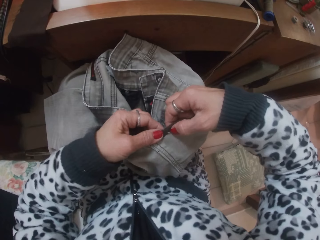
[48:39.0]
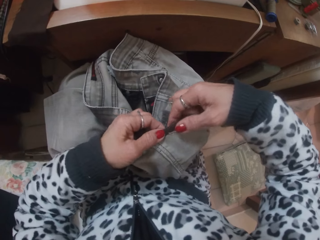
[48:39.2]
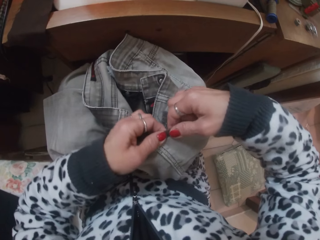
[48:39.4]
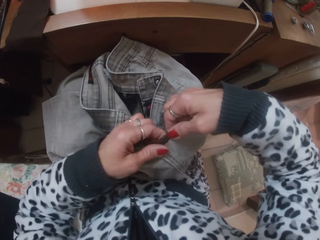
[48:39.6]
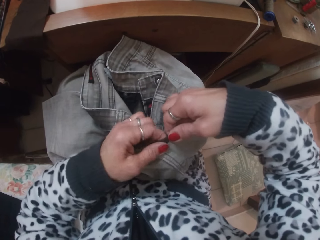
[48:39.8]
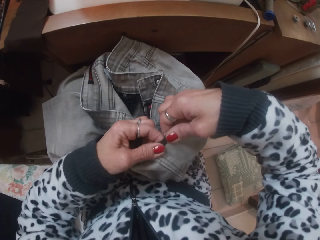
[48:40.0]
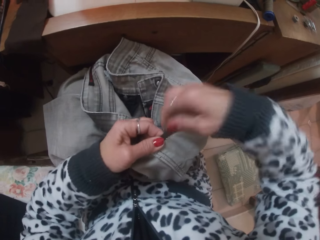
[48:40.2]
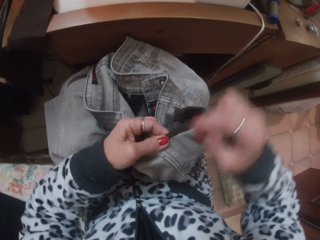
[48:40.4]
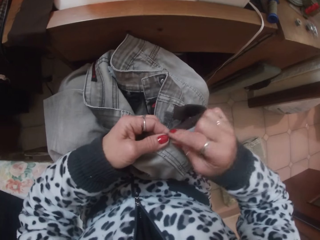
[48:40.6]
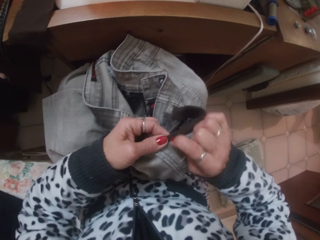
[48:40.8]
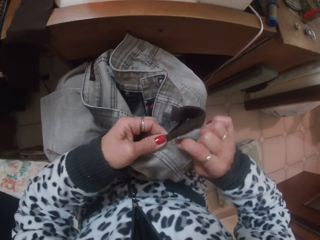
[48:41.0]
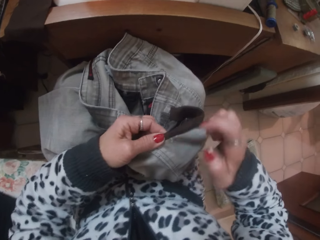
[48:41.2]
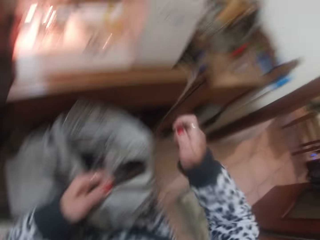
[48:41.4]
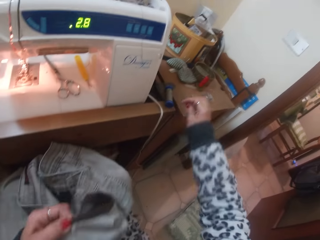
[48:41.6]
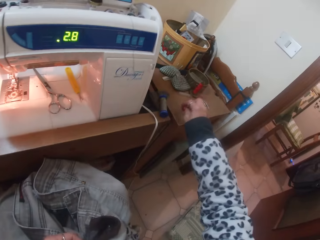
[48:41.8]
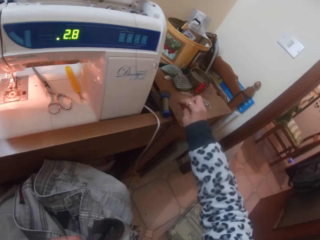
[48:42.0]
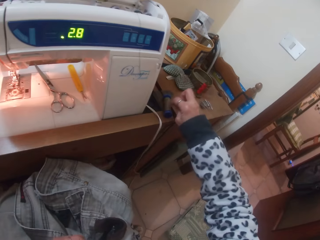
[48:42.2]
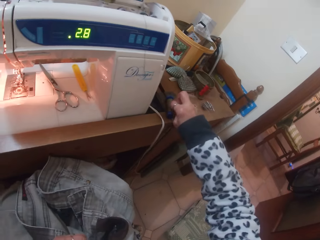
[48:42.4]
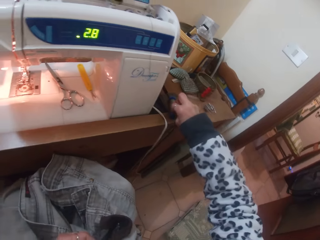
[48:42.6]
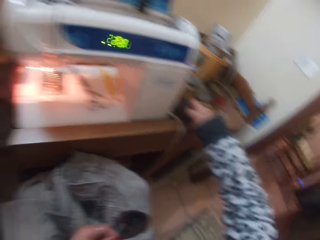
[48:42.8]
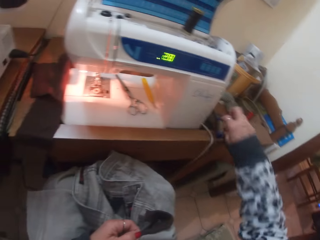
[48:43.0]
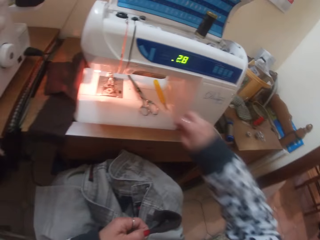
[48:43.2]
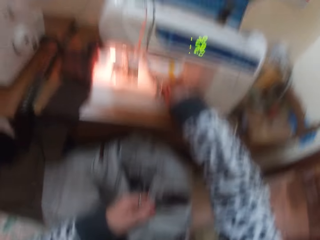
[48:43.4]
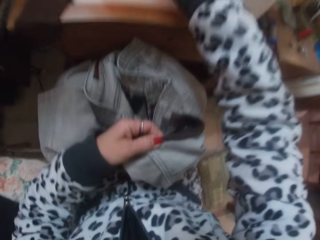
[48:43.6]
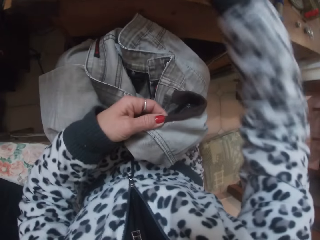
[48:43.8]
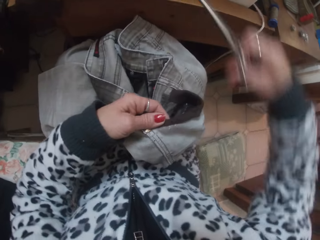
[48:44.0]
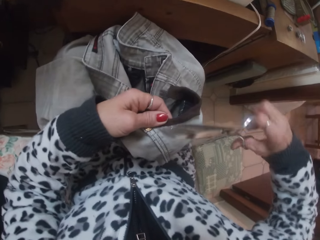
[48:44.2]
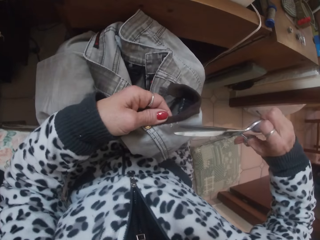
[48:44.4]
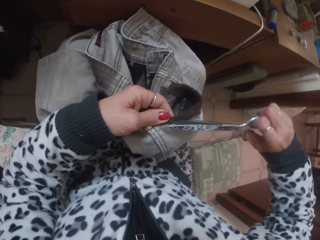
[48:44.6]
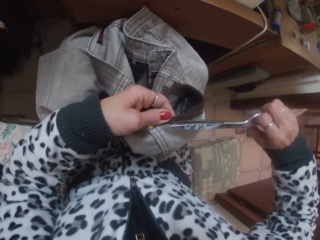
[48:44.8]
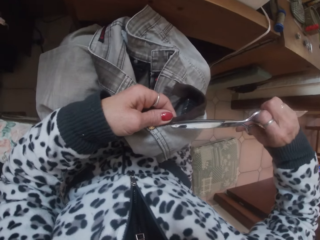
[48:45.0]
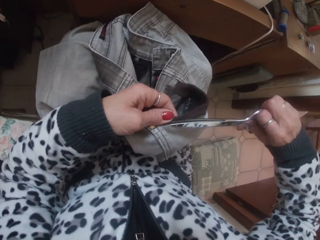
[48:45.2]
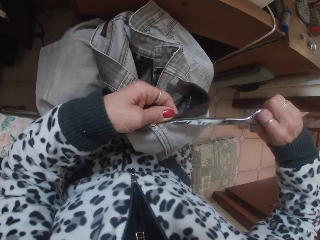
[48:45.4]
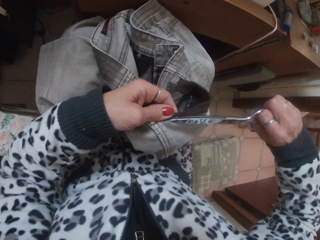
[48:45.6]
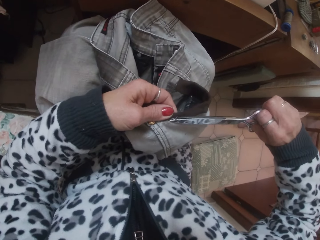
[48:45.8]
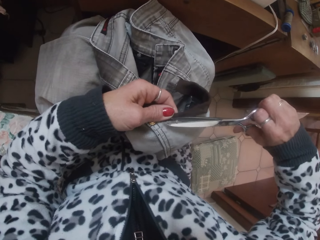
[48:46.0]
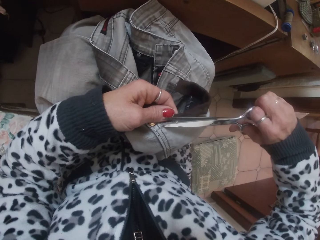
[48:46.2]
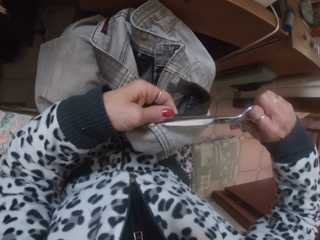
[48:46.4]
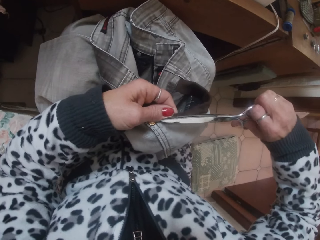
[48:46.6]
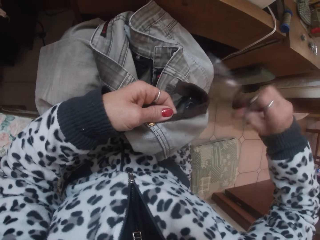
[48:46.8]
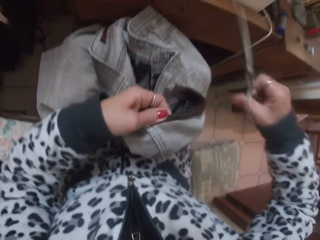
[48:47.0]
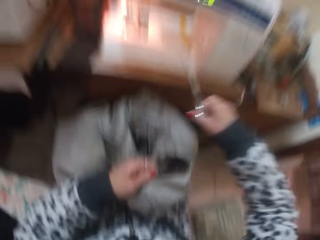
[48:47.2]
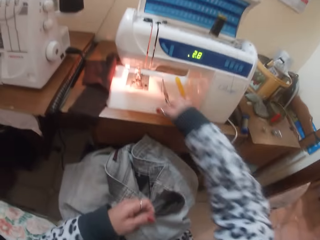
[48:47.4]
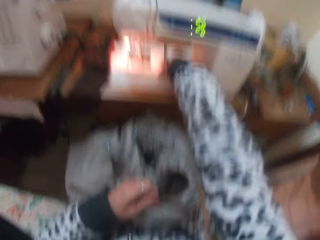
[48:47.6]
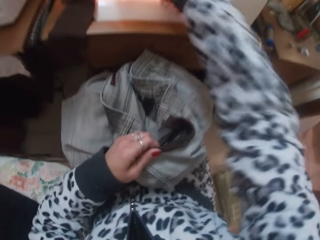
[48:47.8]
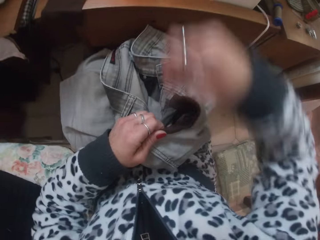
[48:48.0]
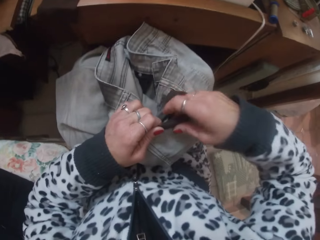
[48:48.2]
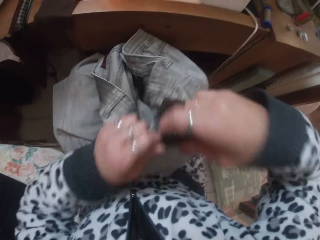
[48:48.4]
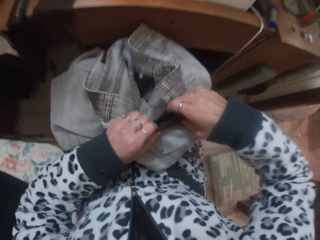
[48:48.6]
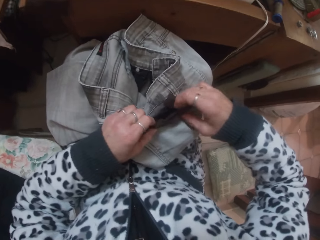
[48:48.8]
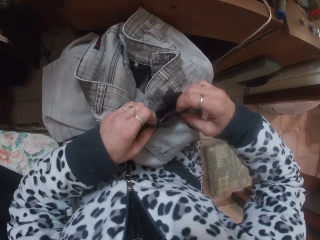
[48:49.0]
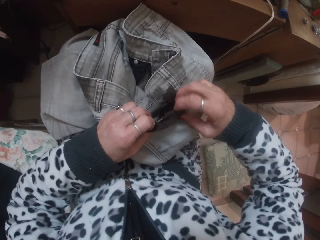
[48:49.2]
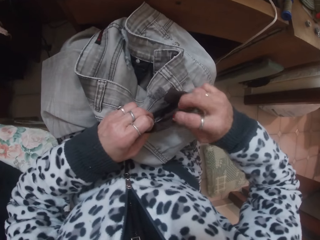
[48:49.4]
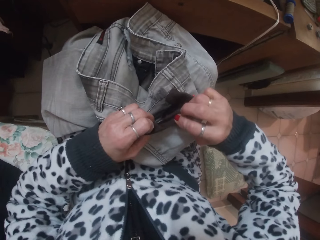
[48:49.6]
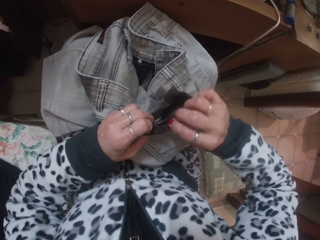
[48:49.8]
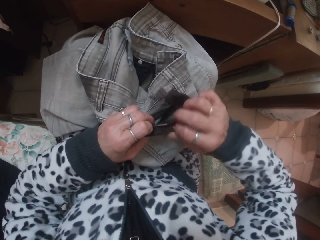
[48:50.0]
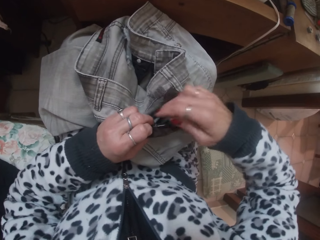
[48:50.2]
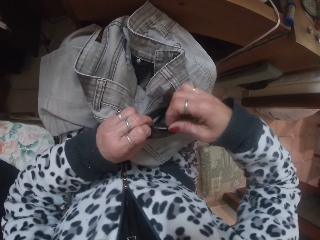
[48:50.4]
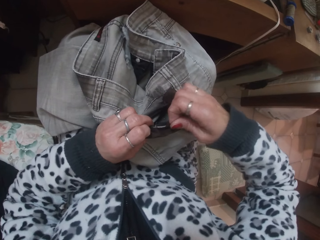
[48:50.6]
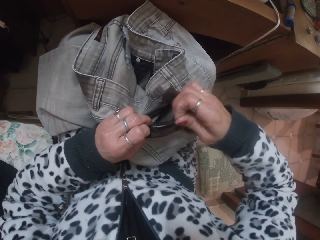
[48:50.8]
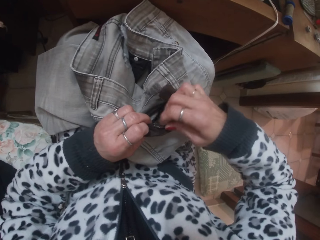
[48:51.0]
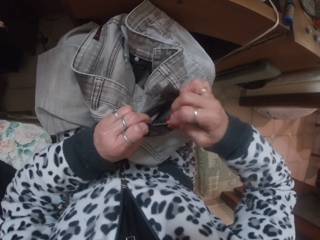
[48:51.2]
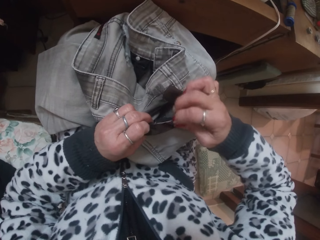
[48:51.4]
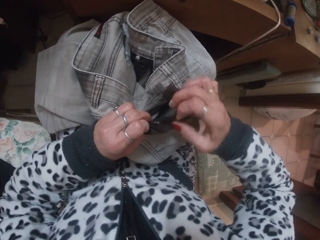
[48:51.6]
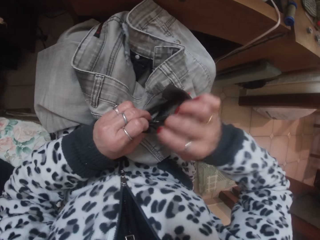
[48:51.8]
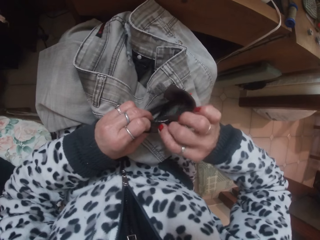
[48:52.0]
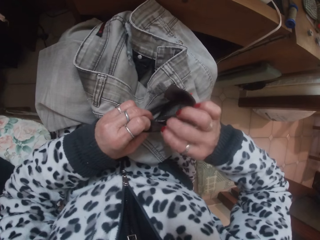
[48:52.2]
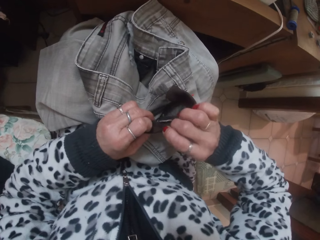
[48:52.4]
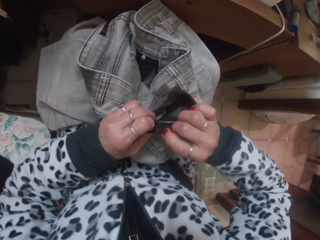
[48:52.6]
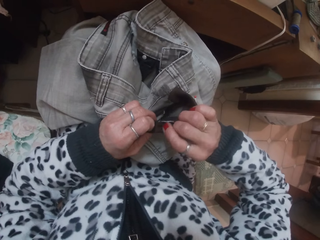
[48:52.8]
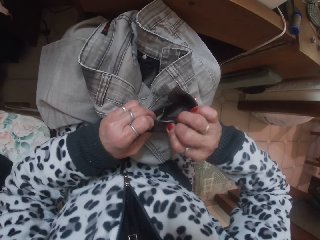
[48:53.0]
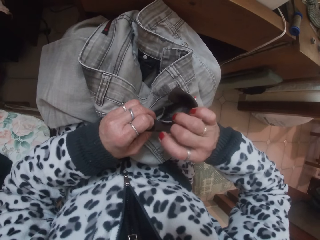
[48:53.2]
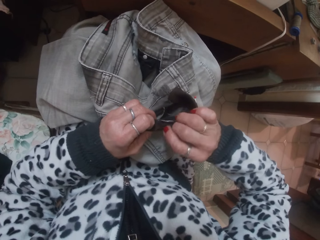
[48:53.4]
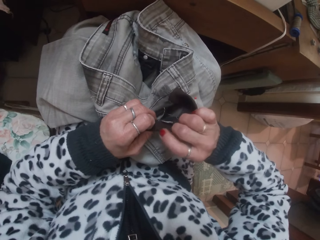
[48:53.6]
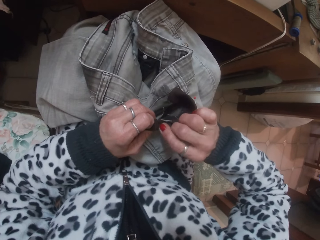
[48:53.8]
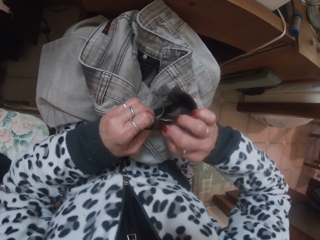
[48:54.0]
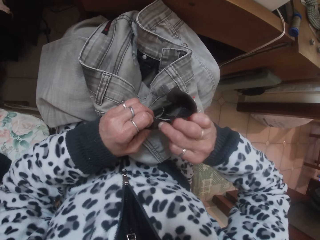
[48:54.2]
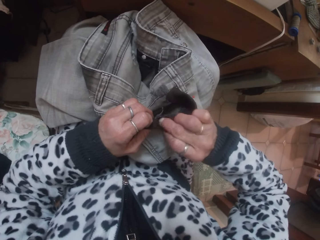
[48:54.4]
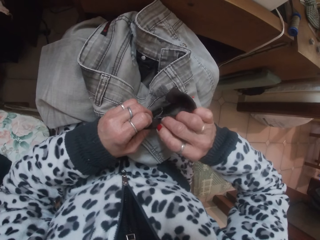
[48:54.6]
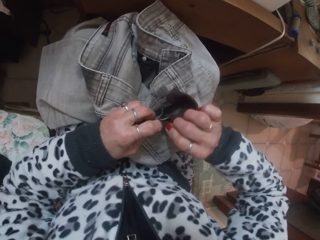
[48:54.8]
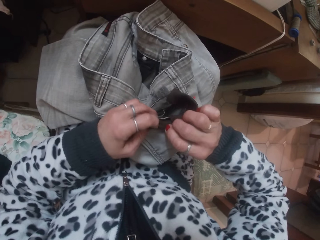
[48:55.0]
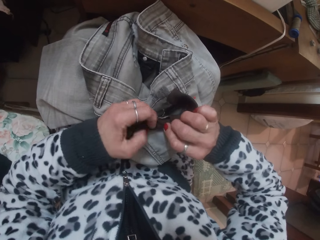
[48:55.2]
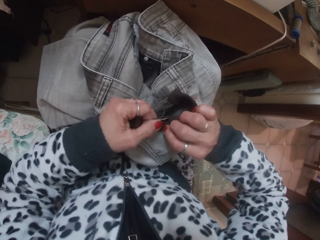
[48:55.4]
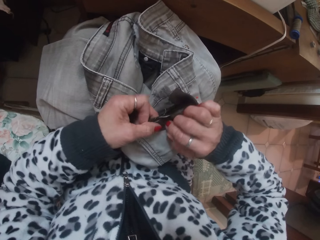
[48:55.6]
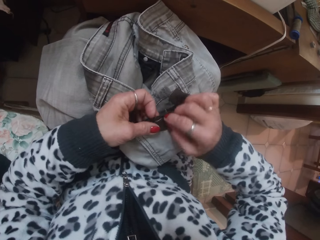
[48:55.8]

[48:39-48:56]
The camera wearer drops the needle on a spool of thread on the sewing table with her right hand. She picks the scissors on the sewing bed with her right hand. She cuts a thread on the cloth. She drops the scissors on the sewing bed with her right hand. She adjusts the fabric on the jean with both hands. She makes the cloth.

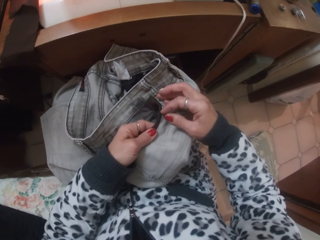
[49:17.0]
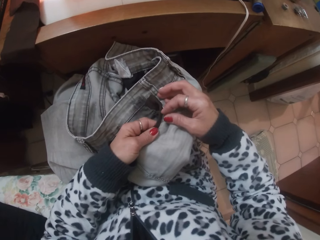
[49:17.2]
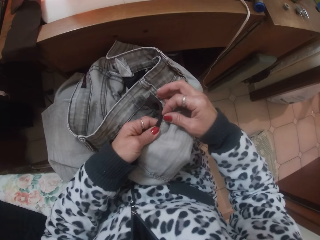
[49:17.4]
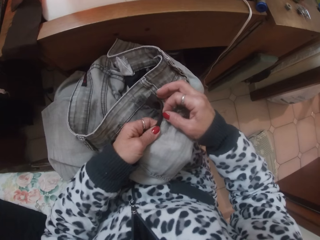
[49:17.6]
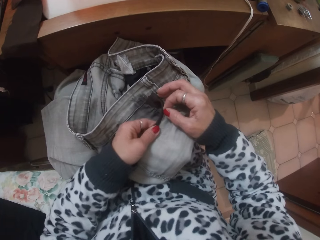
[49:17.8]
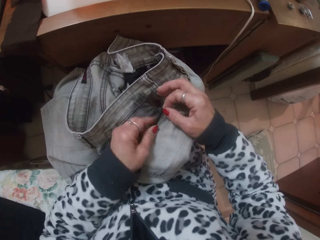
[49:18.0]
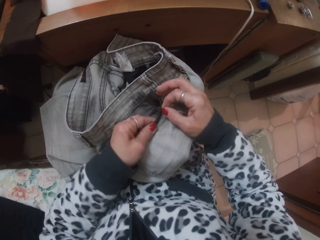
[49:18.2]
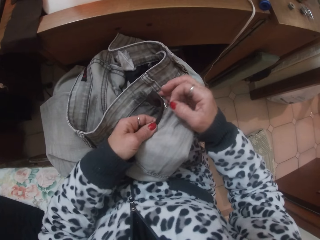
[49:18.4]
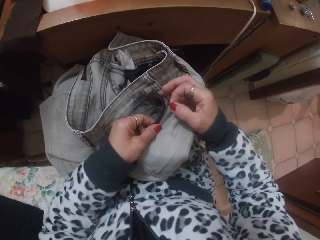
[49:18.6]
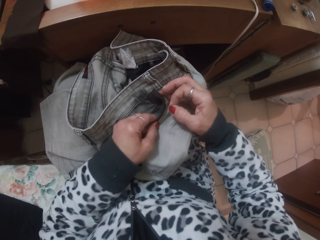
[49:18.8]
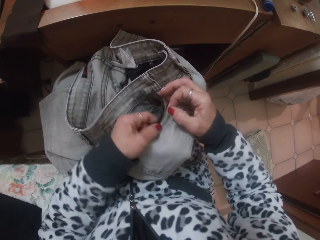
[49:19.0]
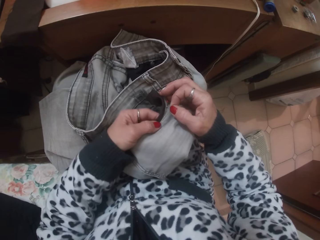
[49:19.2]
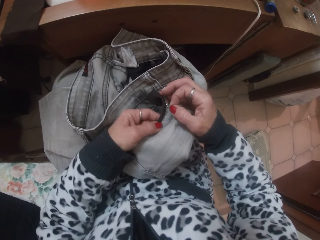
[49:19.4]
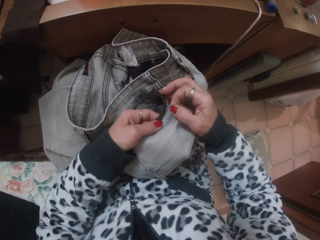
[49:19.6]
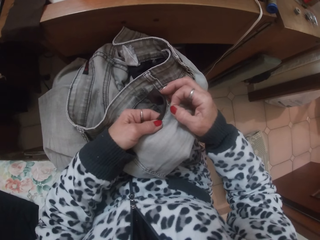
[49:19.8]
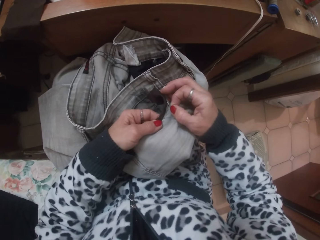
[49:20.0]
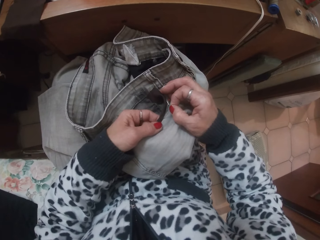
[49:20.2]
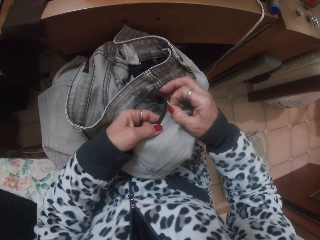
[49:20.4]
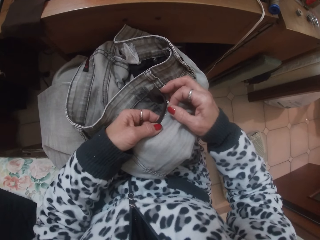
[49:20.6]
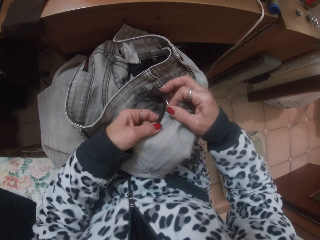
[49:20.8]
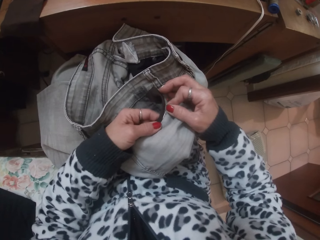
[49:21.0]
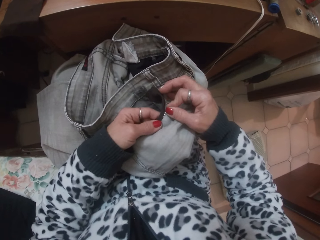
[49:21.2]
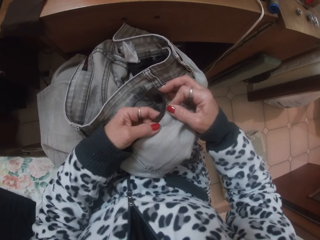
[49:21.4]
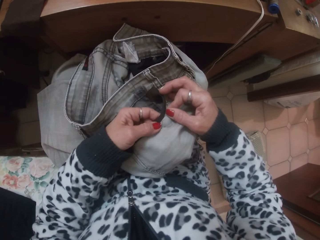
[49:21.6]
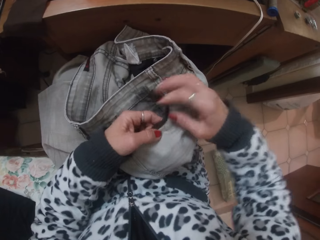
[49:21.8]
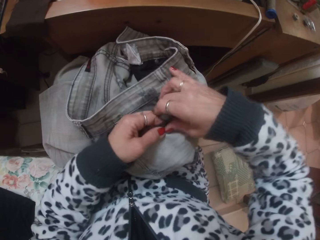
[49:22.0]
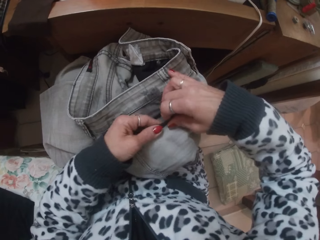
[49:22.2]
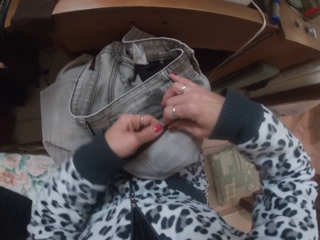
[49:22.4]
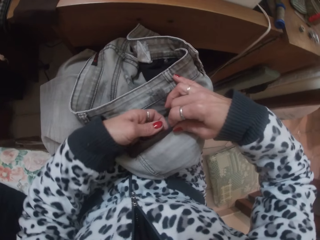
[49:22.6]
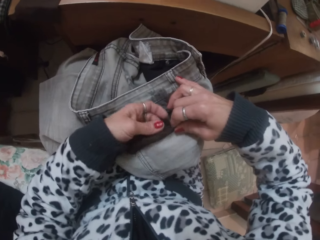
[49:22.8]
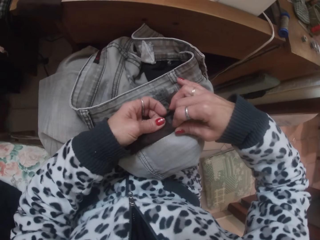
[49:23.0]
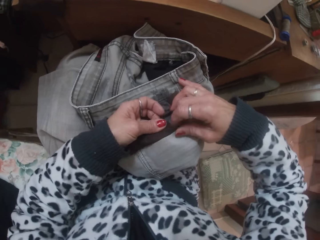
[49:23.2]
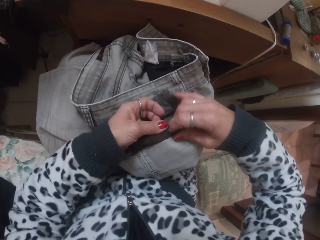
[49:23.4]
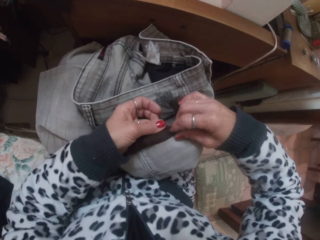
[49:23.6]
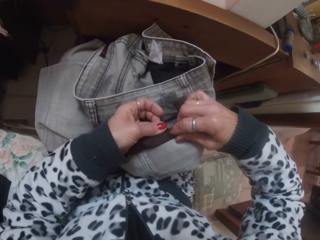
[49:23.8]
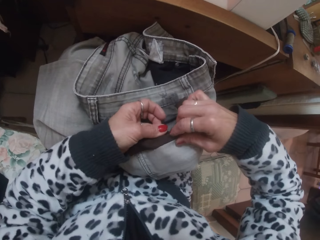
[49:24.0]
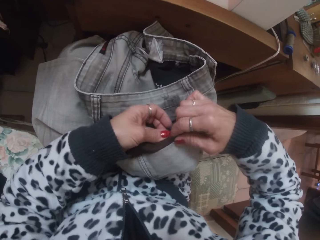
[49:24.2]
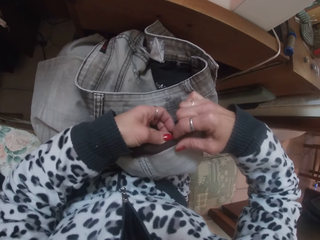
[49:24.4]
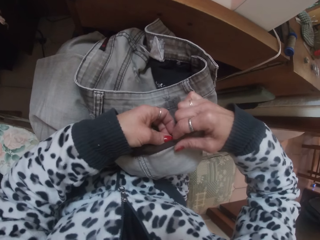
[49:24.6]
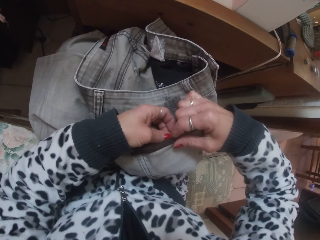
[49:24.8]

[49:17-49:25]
The camera wearer holds a needle on the cloth. They push the needle through the cloth. They make the cloth.
